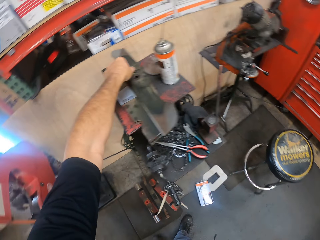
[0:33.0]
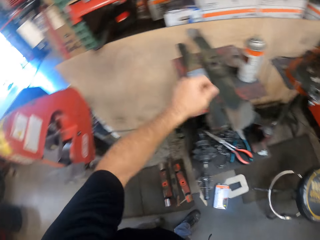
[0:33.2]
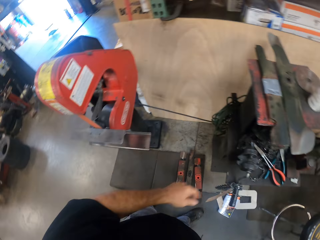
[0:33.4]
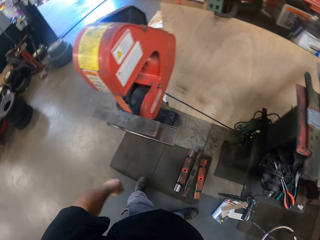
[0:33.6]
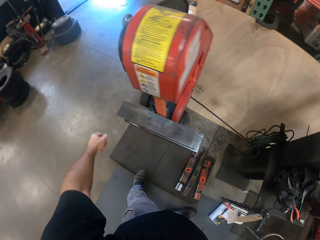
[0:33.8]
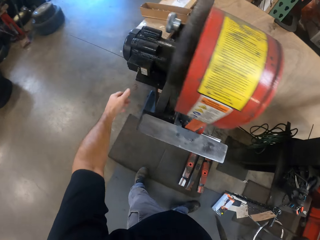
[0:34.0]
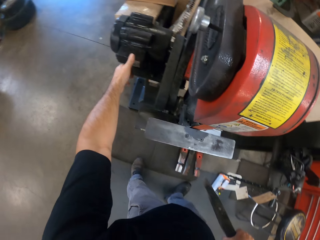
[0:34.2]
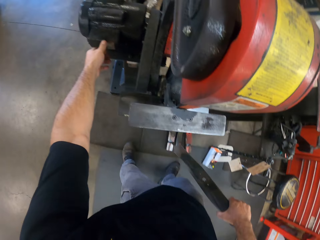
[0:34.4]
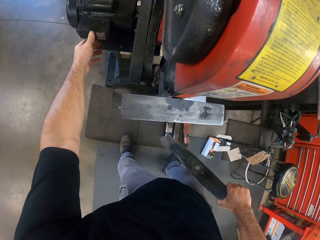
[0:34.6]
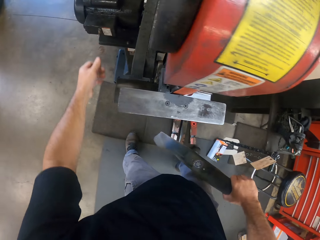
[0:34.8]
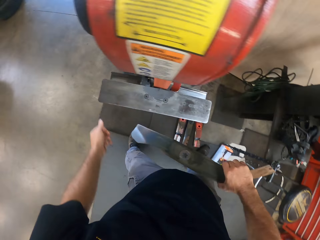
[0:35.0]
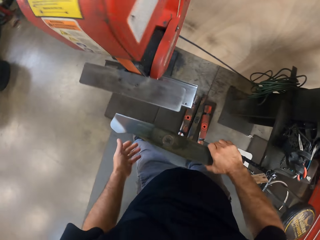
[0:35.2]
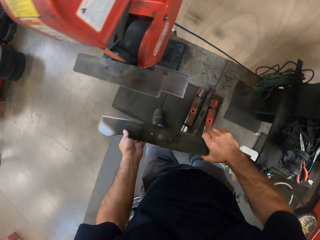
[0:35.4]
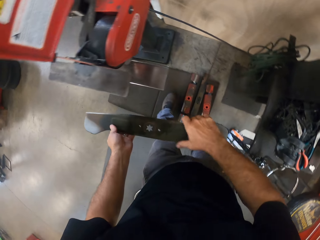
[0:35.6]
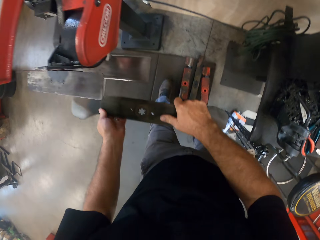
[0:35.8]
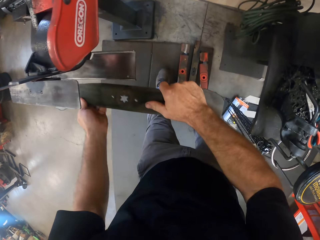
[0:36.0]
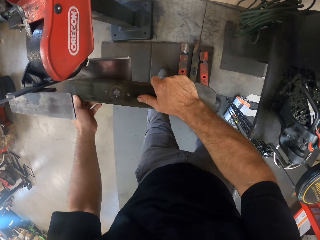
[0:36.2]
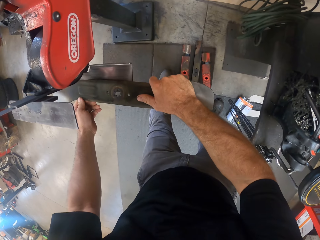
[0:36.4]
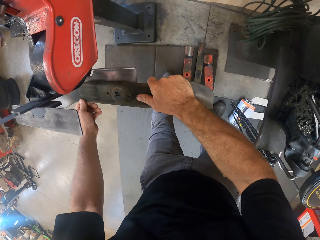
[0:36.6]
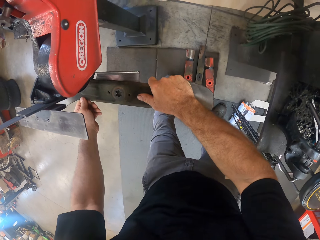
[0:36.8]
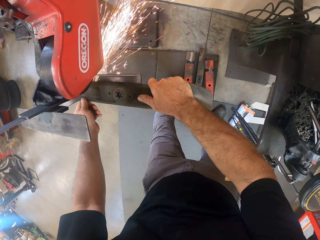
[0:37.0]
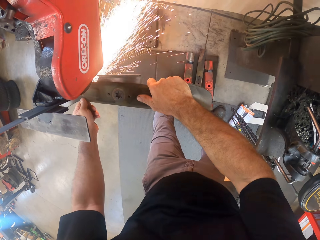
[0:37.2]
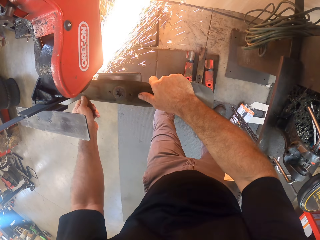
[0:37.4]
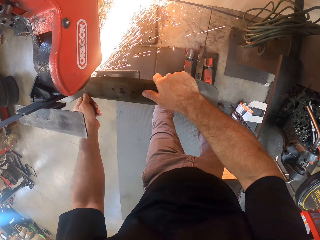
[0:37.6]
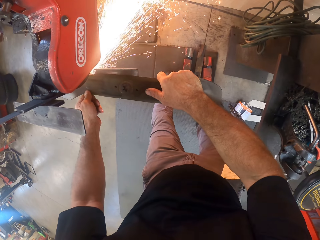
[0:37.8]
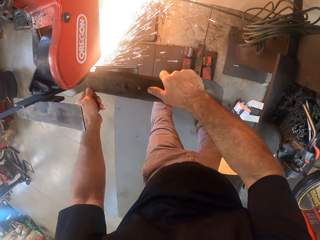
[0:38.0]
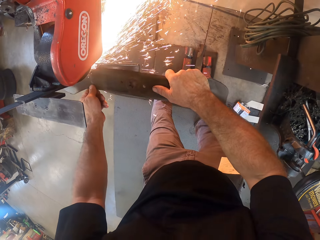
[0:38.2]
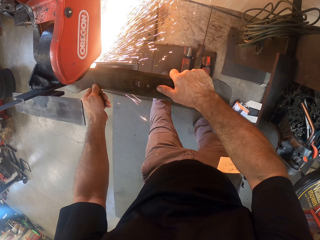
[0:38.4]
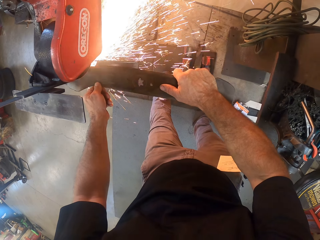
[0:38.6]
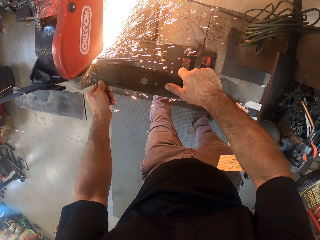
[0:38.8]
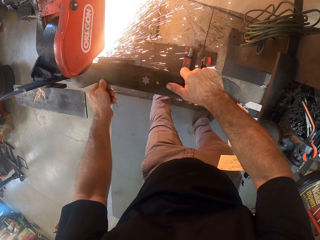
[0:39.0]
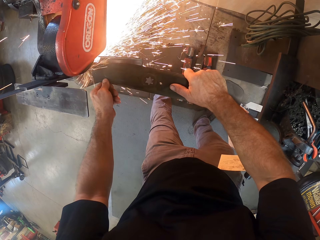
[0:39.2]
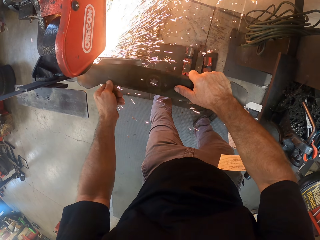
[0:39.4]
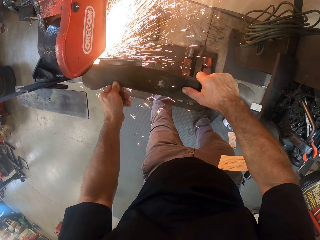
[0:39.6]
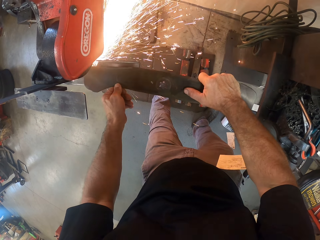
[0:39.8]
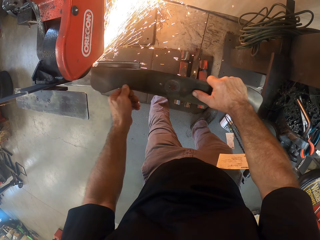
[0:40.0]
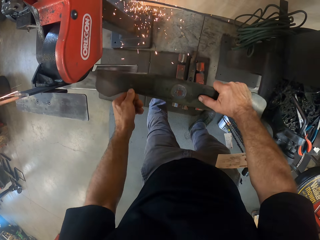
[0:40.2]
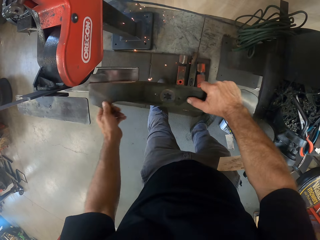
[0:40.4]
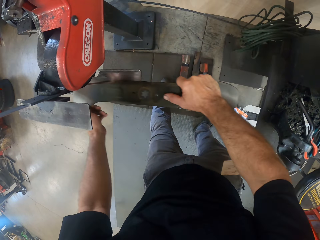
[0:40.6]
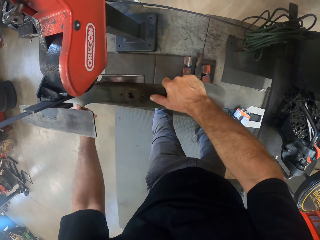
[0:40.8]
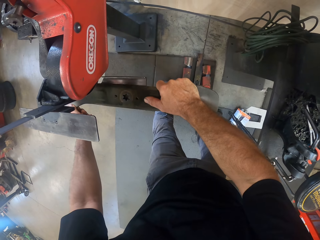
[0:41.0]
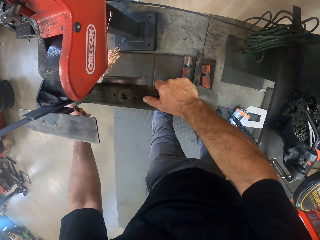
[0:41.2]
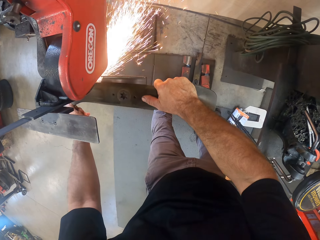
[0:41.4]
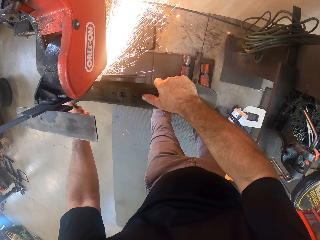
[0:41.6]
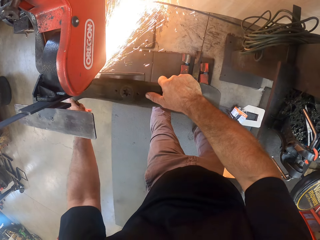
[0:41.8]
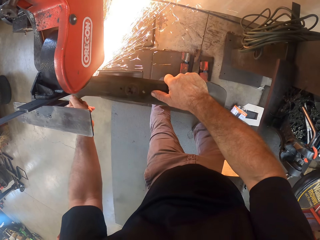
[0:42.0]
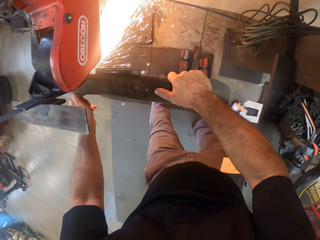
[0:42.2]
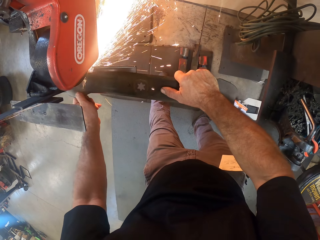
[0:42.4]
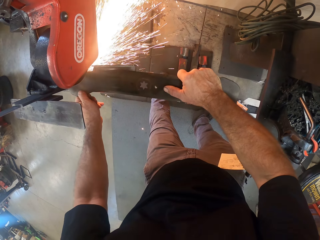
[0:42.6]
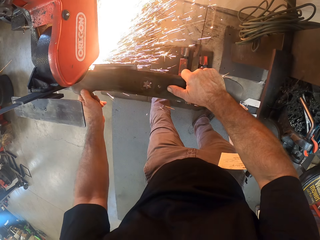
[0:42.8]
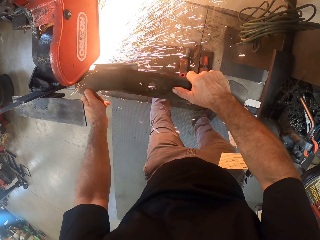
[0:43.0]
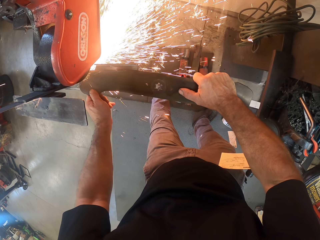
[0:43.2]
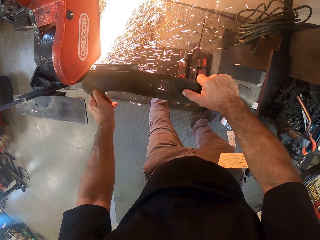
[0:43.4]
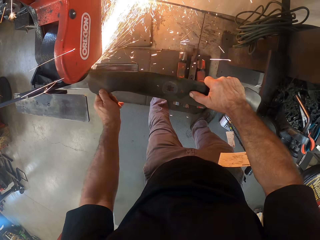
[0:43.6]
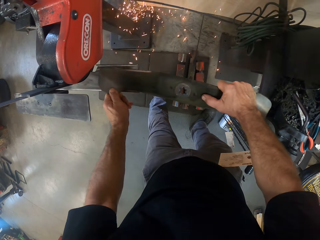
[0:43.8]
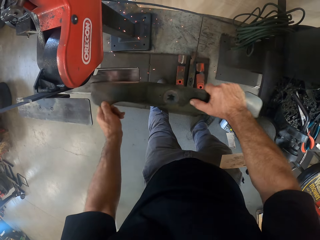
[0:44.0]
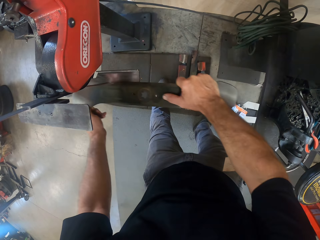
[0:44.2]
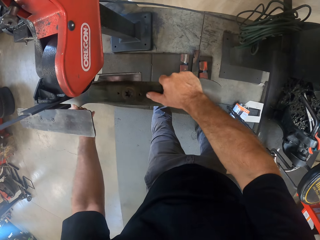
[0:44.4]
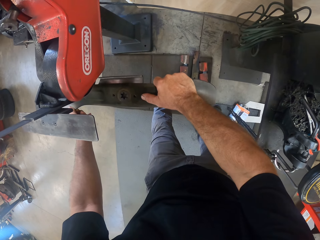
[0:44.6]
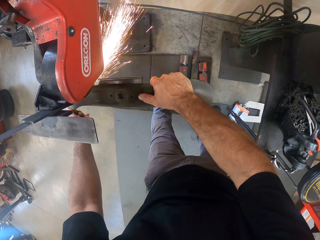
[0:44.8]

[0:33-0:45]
The camera wearer turns on the bench grinder with his left hand. He grinds the fan blade in his right hand with the bench grinder.

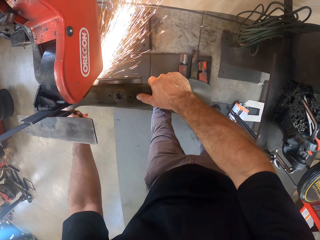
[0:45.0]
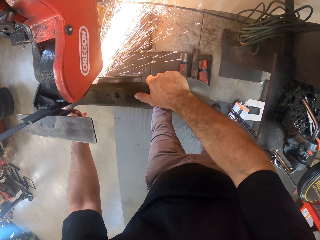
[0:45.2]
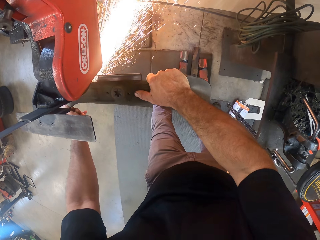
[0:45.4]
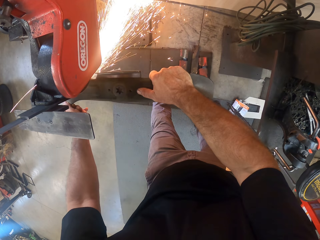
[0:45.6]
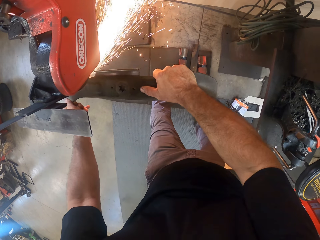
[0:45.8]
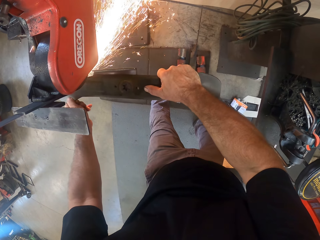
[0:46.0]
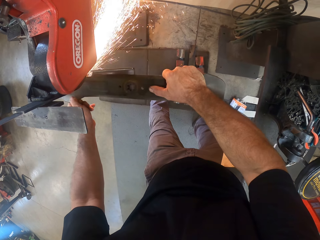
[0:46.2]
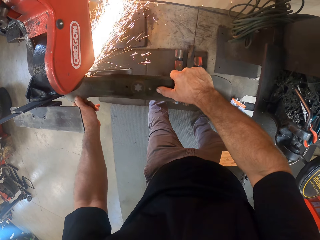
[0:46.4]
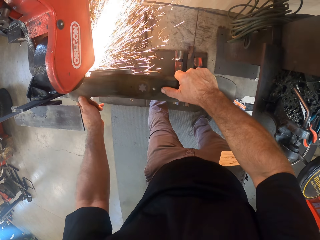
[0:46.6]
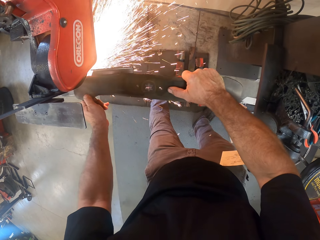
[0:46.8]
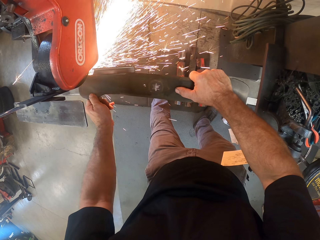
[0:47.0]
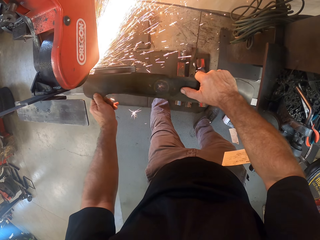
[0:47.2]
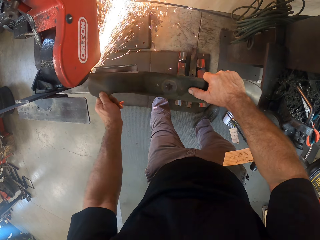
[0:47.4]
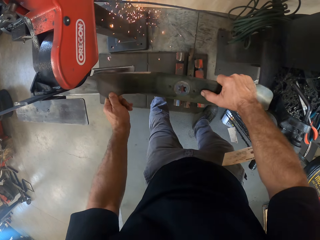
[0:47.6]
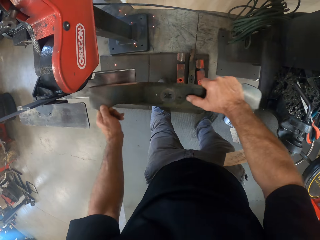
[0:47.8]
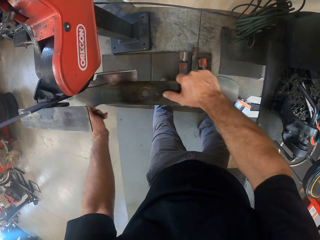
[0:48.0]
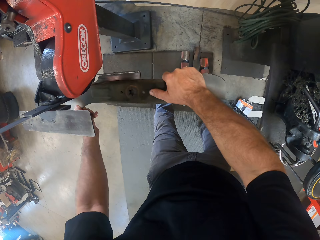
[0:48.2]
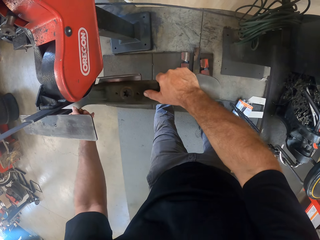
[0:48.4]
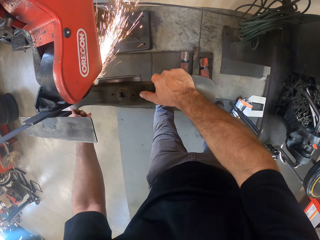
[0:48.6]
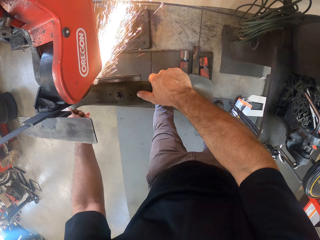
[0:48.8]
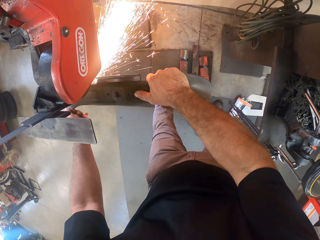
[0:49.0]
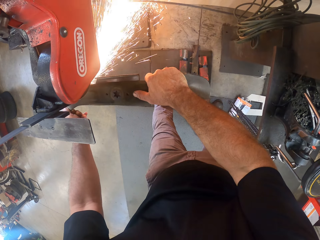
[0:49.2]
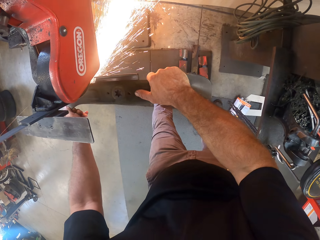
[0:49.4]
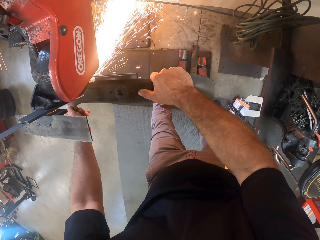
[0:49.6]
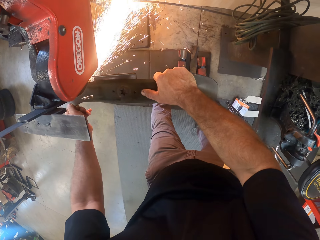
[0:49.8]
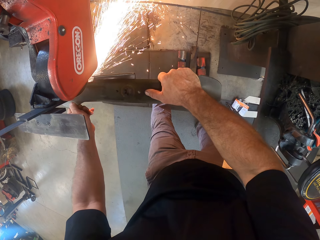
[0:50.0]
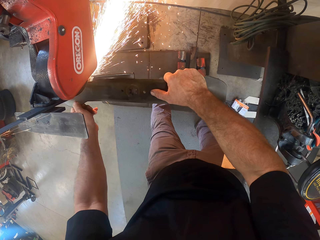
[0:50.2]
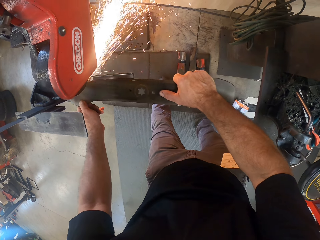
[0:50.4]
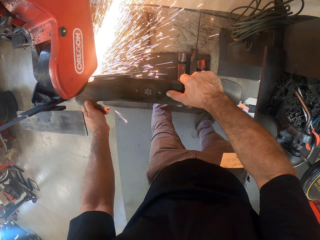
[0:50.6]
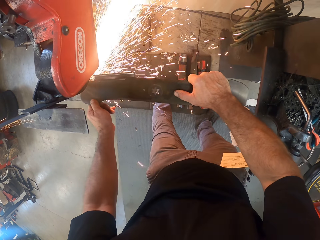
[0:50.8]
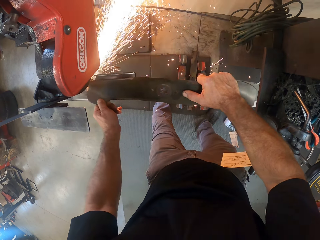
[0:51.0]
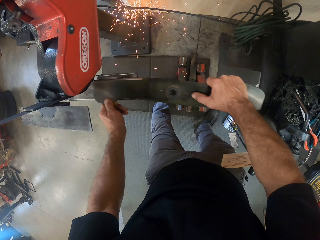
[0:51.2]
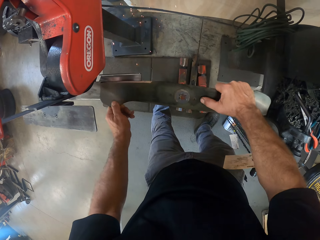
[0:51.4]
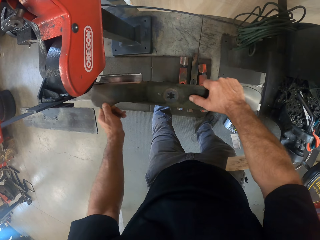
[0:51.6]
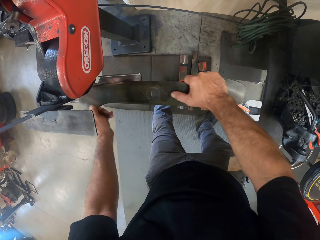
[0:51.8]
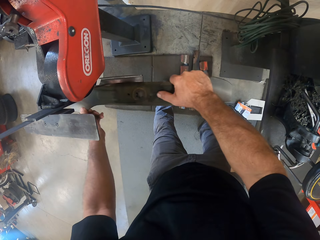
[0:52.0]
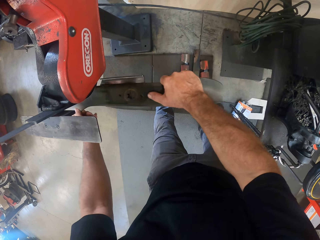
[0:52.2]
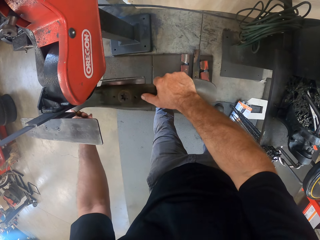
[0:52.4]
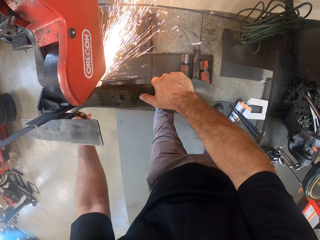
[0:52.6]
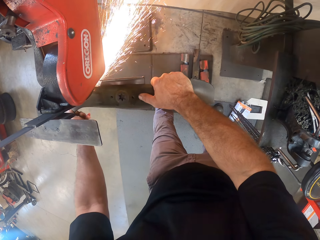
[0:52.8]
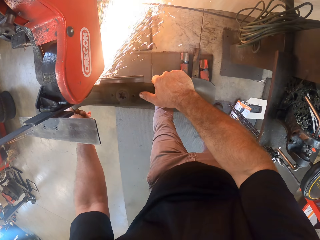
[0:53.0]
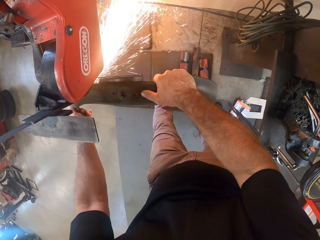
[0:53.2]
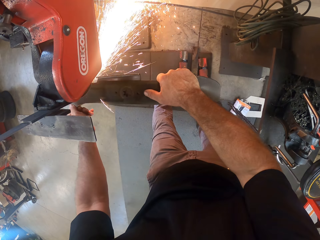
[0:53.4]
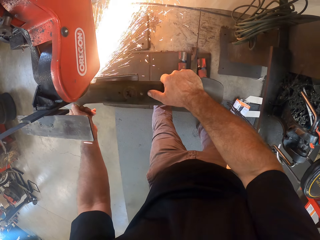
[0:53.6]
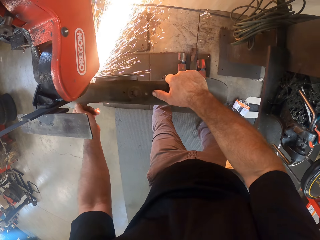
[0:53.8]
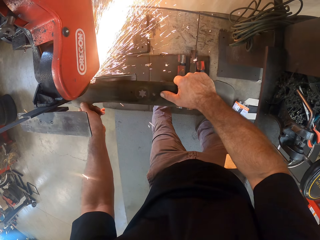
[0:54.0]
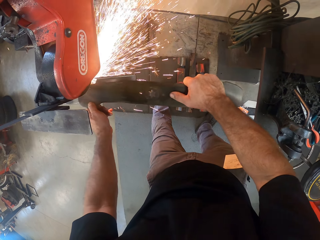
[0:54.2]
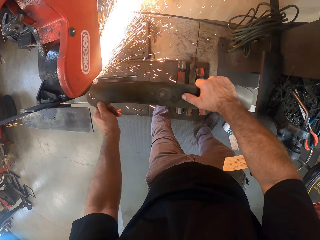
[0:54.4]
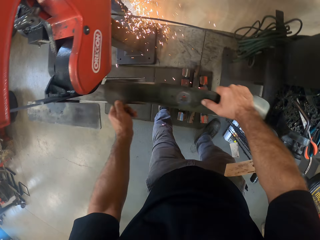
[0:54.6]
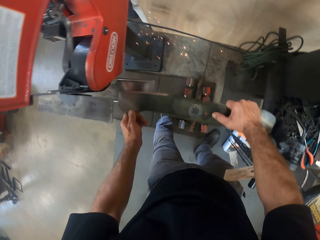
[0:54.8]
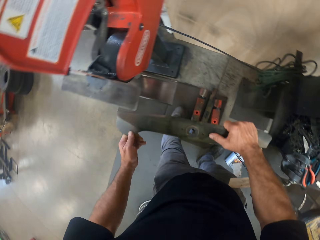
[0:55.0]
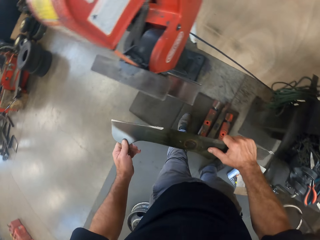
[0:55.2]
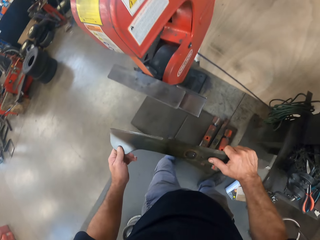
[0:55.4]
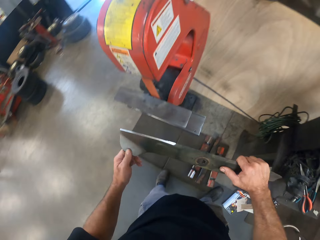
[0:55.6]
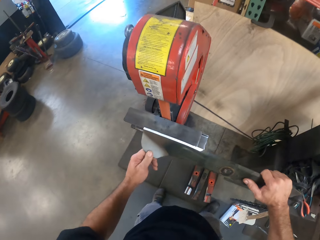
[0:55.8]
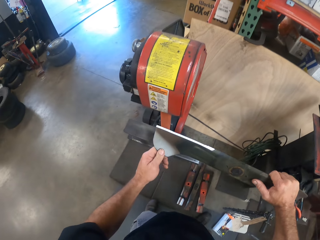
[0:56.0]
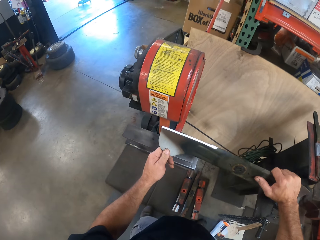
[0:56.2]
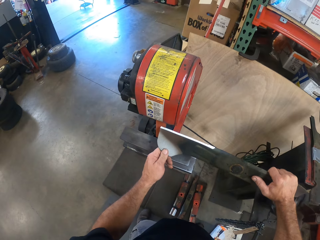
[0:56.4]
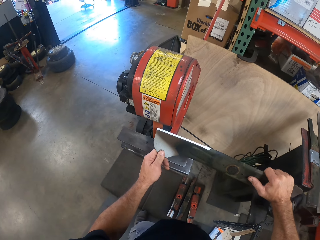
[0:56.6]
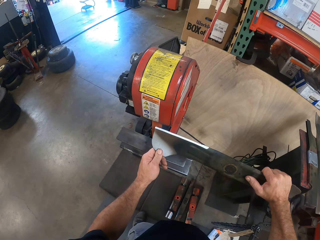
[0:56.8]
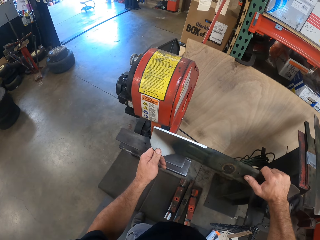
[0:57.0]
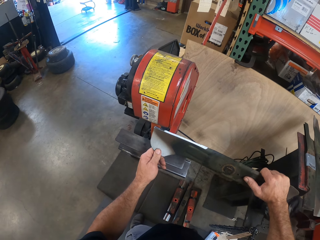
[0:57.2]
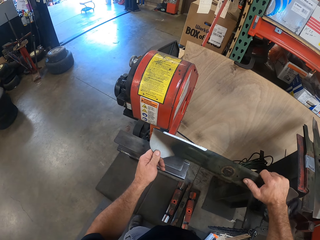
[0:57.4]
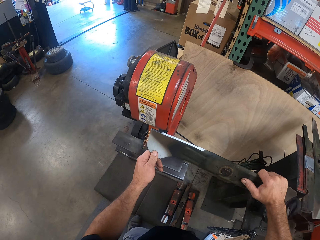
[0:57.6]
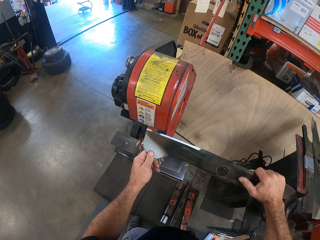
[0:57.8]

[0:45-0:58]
The camera wearer sharpens a metal on a grinder.
